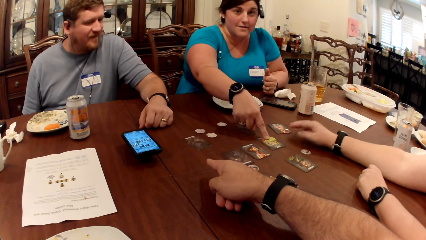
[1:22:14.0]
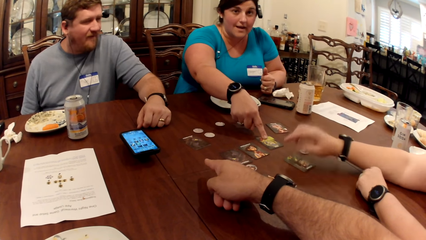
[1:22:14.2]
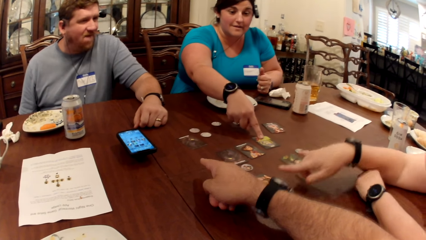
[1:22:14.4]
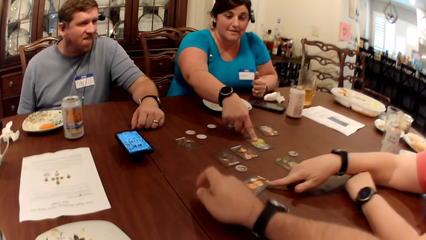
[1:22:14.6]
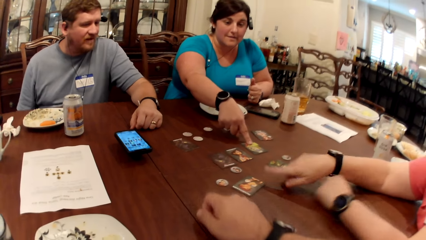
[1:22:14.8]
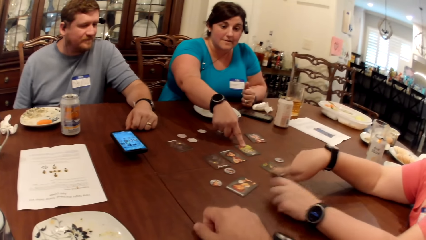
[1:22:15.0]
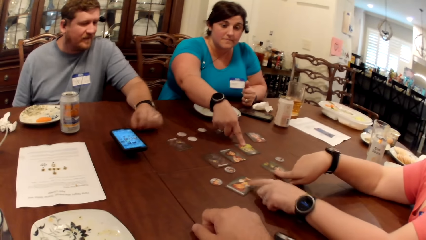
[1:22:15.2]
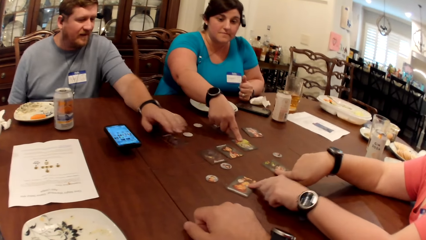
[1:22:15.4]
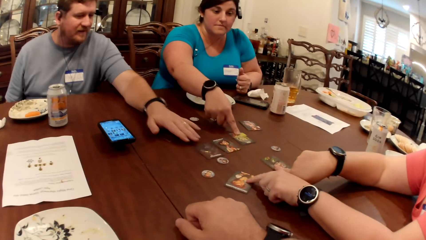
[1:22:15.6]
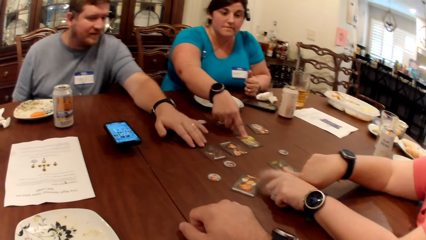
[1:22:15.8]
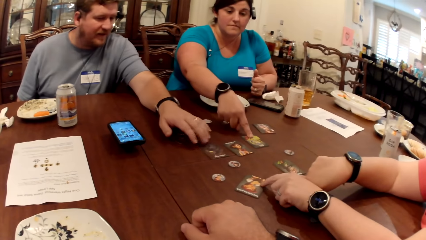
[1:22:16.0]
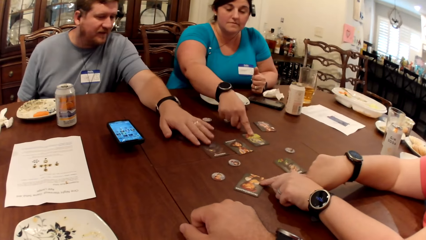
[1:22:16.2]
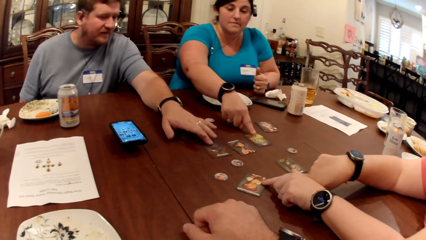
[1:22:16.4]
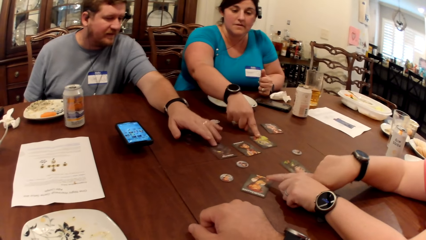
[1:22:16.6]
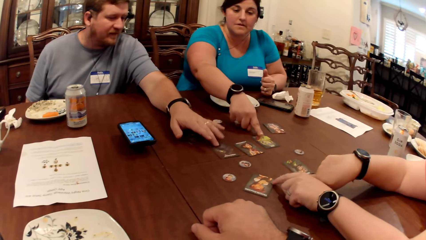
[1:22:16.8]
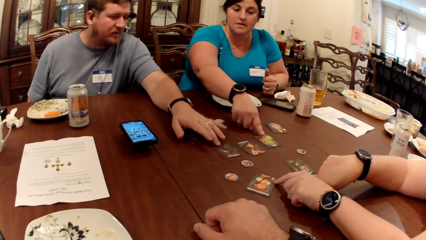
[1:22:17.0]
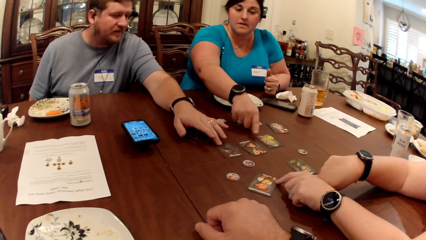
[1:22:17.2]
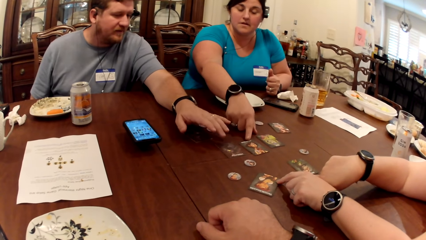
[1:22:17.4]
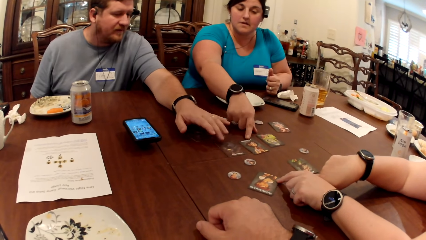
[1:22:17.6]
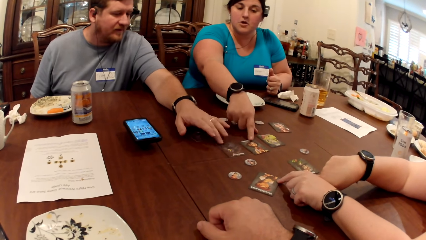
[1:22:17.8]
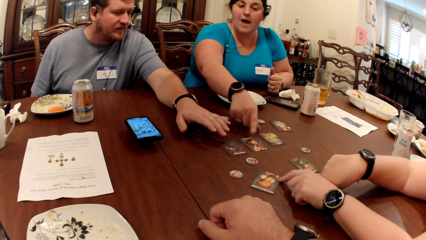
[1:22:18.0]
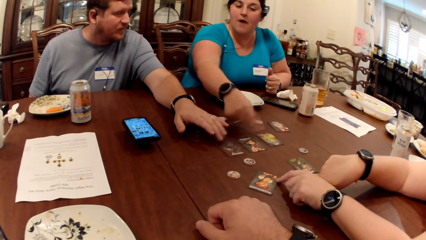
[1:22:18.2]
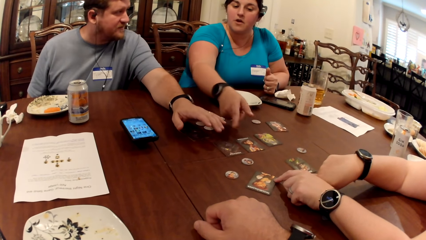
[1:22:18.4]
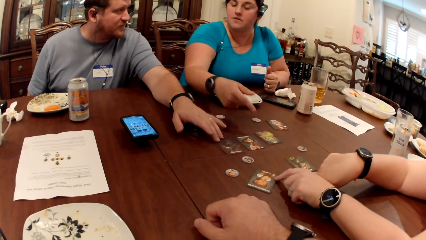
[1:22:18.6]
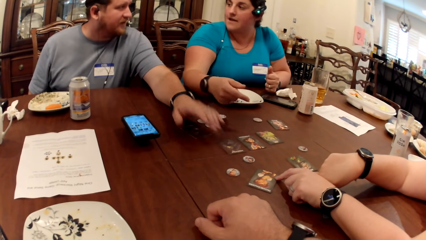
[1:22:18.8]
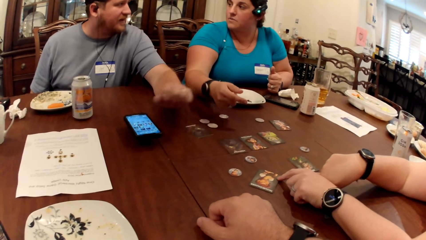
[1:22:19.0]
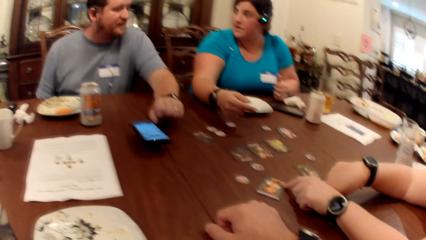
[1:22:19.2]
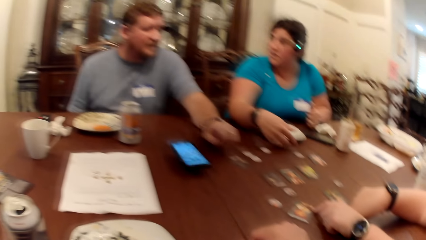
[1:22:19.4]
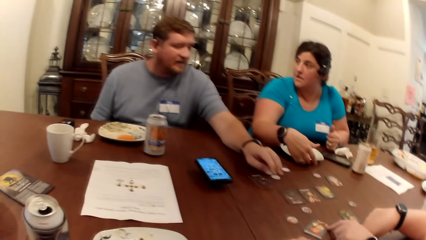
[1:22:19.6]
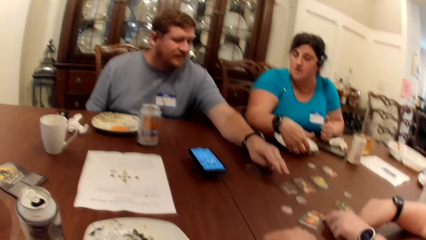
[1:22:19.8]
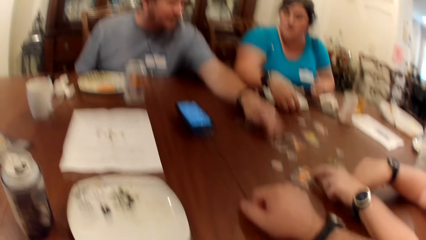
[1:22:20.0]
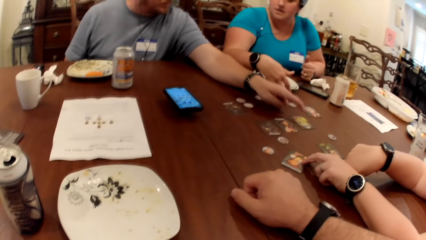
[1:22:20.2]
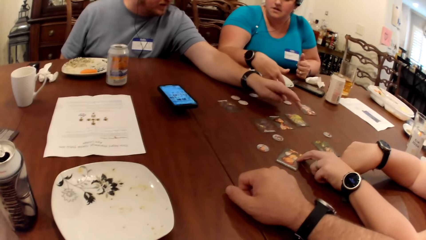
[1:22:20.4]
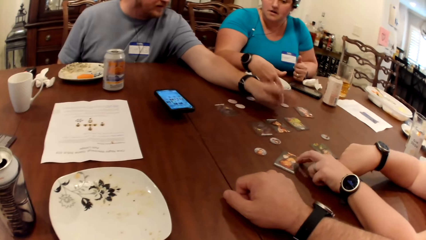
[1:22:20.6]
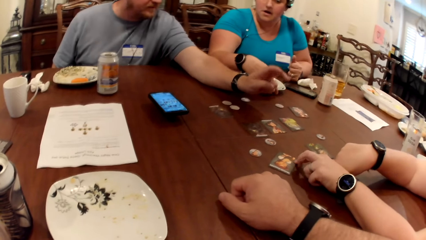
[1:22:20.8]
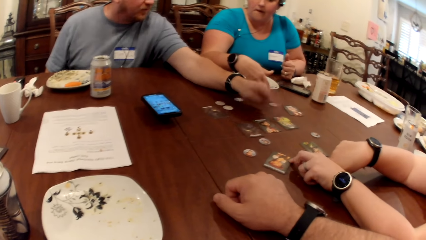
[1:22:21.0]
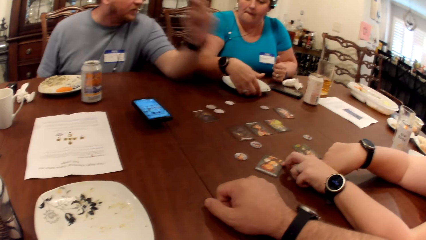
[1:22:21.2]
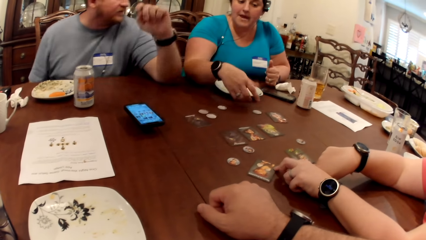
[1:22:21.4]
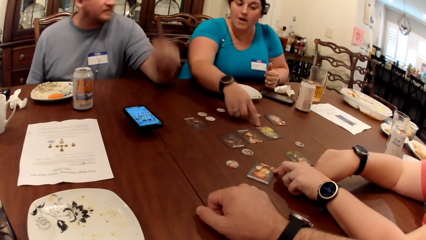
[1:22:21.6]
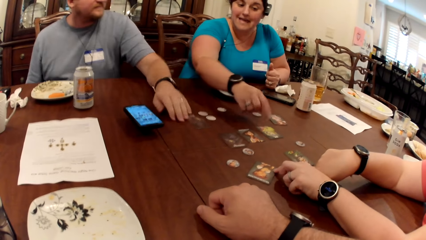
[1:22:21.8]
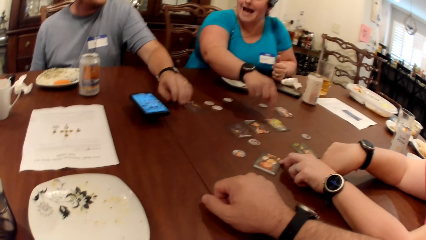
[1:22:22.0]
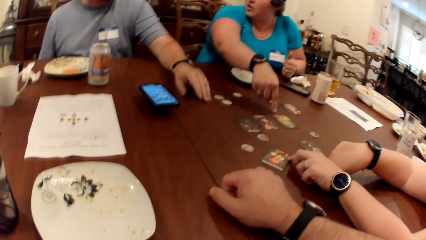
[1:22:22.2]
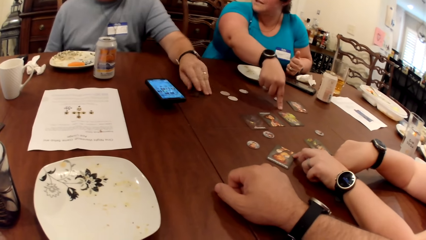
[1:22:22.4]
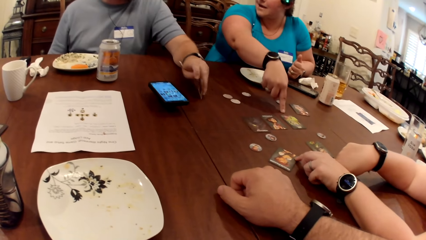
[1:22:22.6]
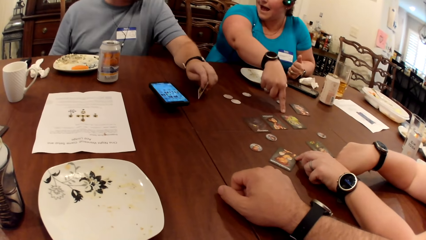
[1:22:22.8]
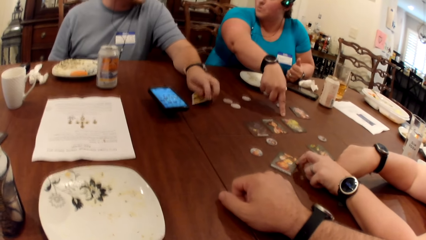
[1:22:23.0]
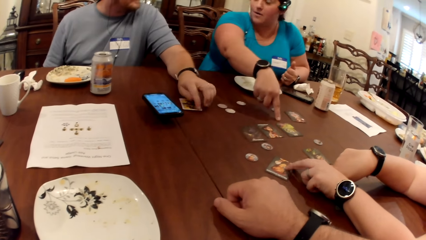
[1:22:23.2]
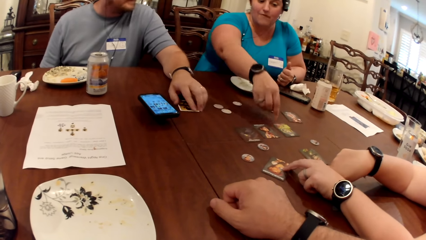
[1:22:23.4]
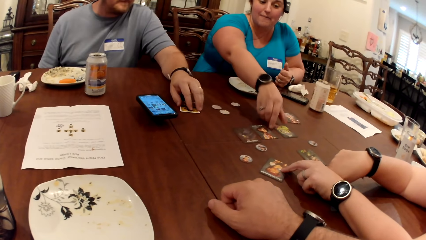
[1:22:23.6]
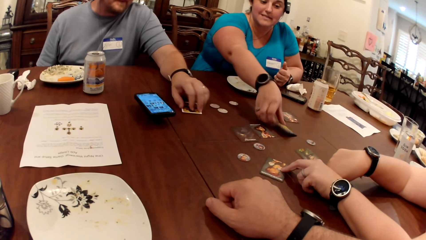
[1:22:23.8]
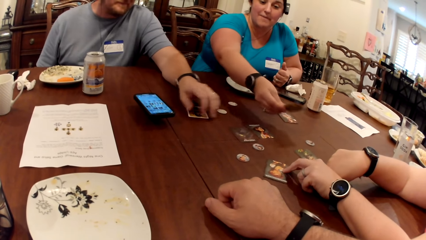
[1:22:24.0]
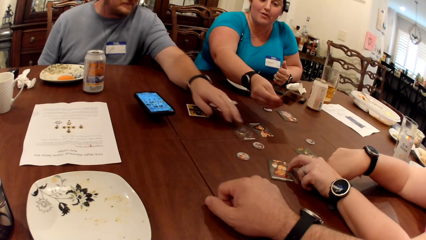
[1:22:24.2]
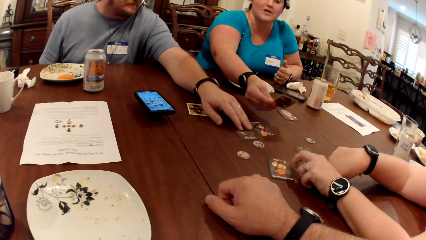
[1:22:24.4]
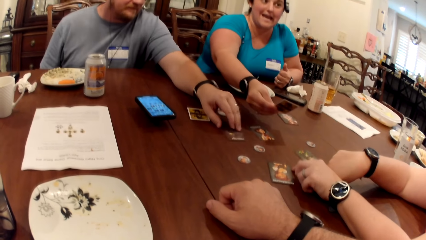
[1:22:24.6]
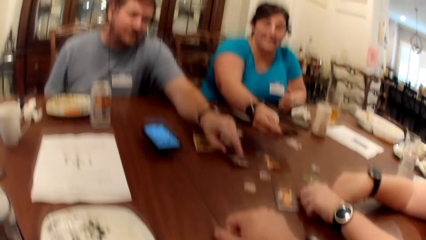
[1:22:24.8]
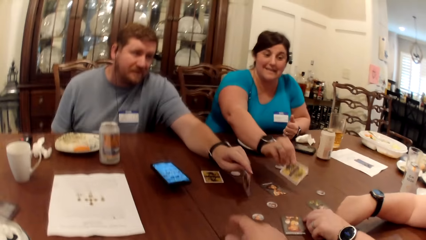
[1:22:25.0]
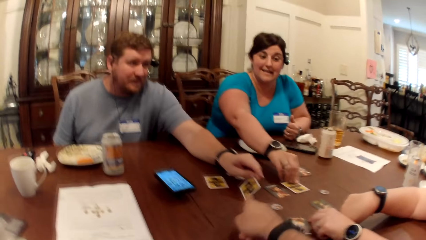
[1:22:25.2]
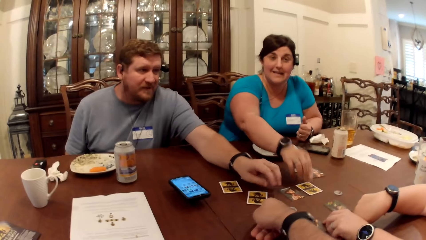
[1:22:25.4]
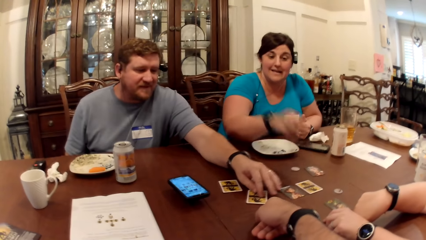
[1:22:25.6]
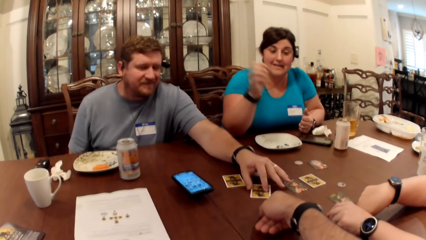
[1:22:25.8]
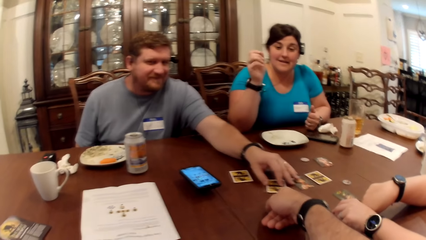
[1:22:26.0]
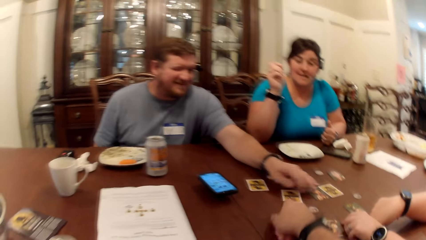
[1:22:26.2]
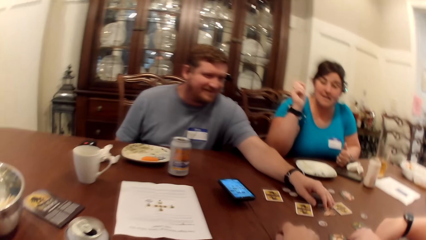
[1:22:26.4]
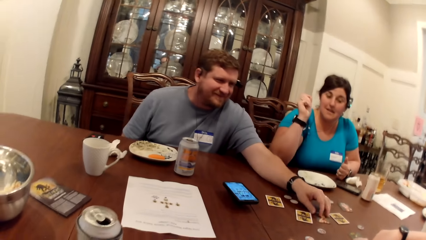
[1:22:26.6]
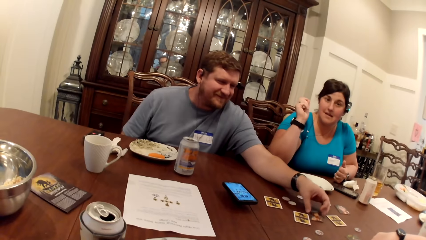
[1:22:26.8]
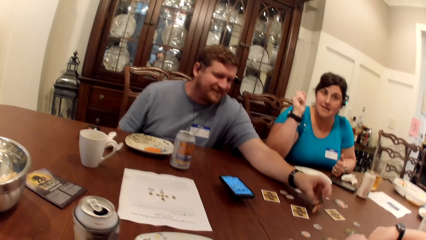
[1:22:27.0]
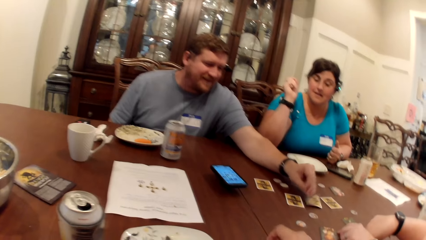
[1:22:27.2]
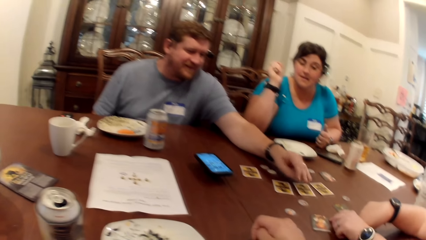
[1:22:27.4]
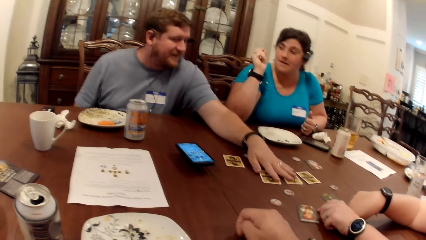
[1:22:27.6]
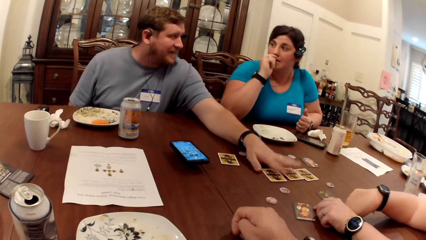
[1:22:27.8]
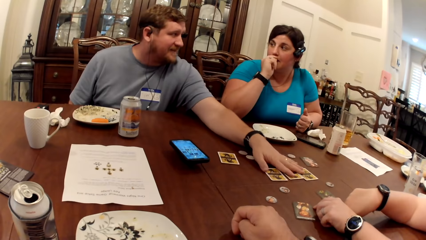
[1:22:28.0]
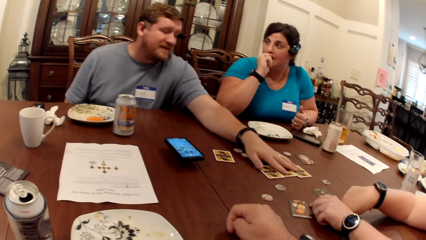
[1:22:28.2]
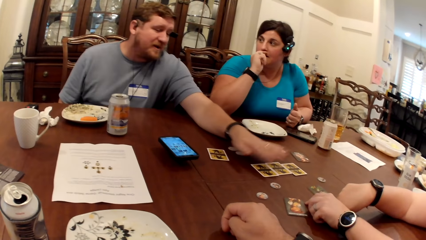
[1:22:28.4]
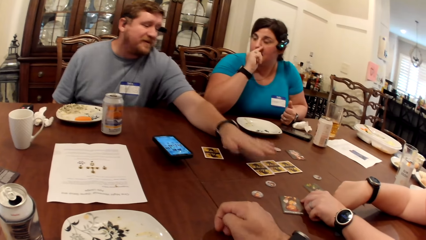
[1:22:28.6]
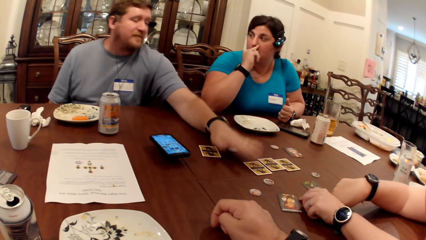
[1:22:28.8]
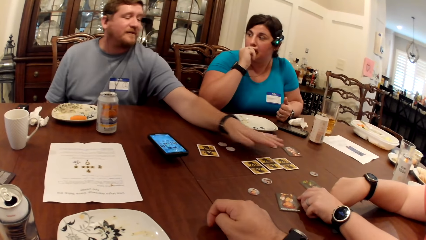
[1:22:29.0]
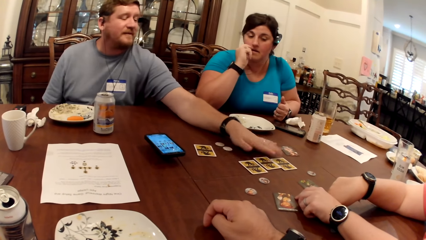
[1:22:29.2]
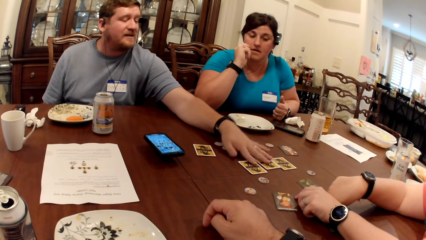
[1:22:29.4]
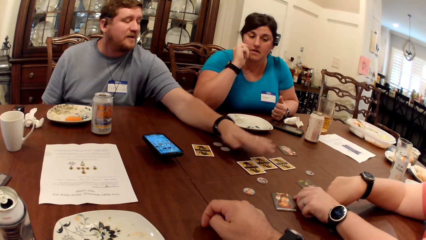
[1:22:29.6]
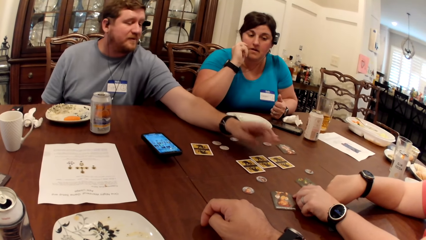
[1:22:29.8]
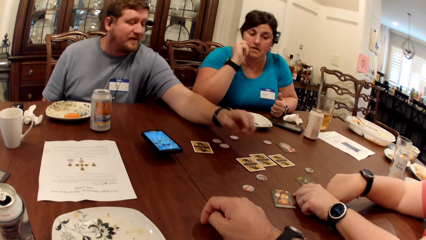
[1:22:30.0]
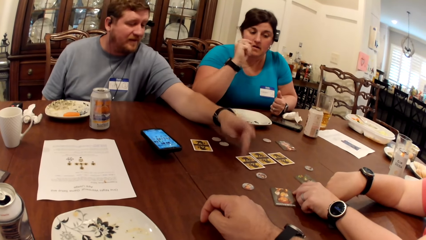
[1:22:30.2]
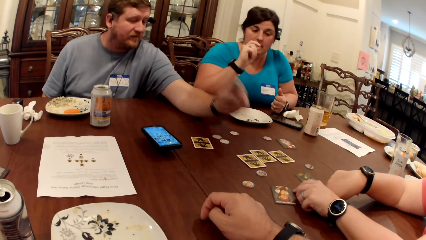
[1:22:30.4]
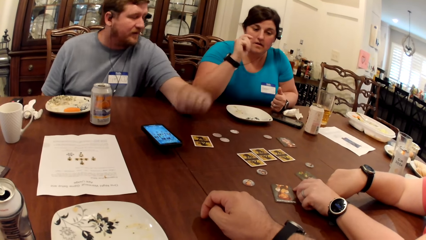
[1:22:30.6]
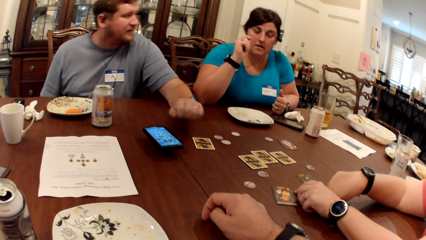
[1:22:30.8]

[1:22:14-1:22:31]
A woman adjusts the card on the table with her right hand. She adjusts the card on the table with her left hand. A man touches a card on the table with his left hand. Another woman touches the card on the table with her right hand. A person discusses with another person. The man touches the cards on the table with his left hand. The other woman touches the card on the table with her right hand. The man turns the card on the table over with his left hand. The other woman picks up the card from the table with her right hand. The man turns a card on the table over with his left hand. The other woman drops the card on the table with her right hand. The man touches the cards on the table with his left hand. He turns the card on the table over with his left hand. He adjusts the cards on the table with his left hand.
